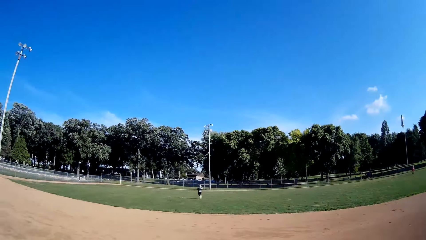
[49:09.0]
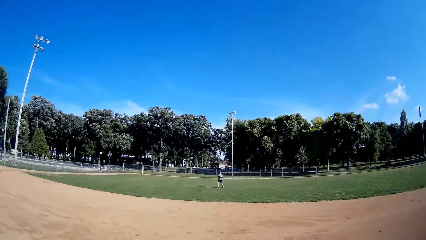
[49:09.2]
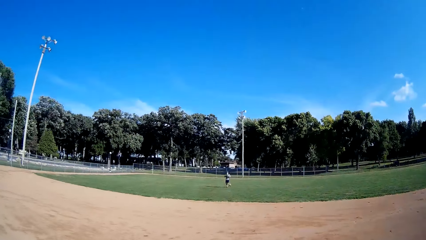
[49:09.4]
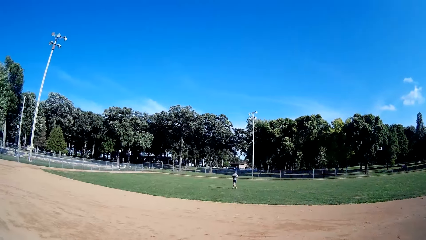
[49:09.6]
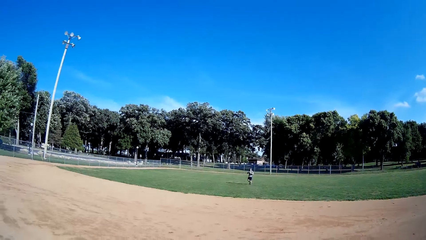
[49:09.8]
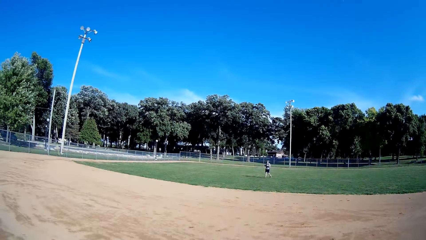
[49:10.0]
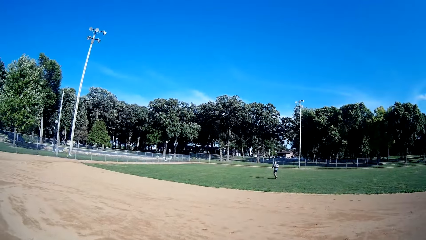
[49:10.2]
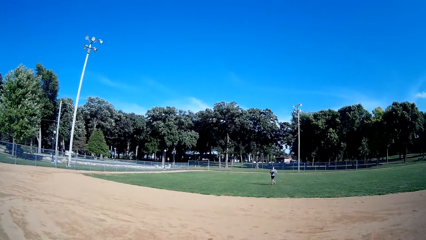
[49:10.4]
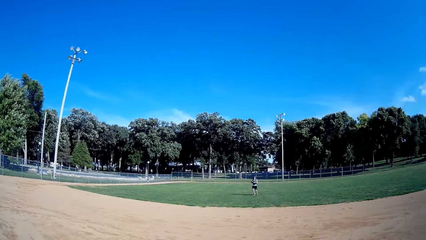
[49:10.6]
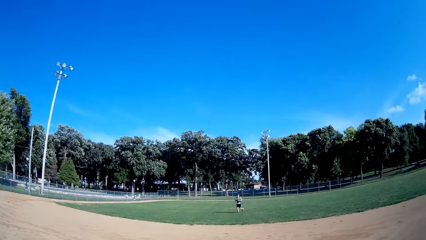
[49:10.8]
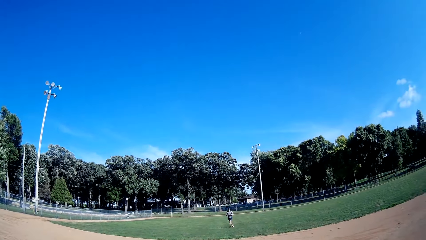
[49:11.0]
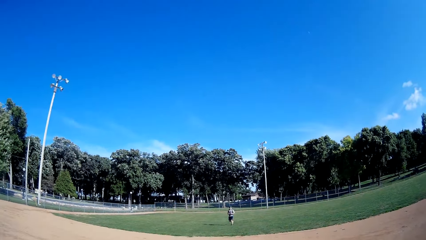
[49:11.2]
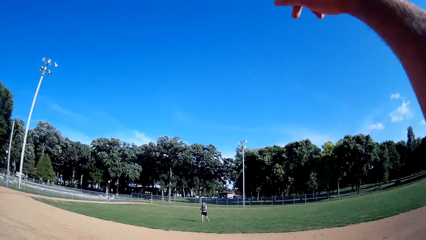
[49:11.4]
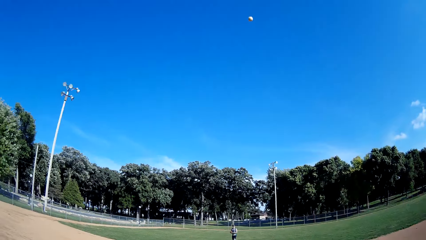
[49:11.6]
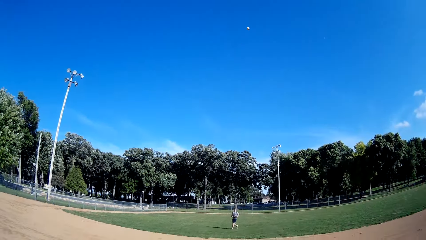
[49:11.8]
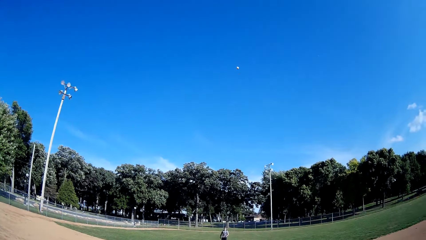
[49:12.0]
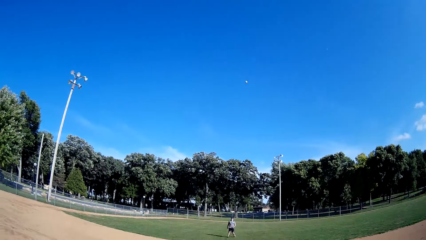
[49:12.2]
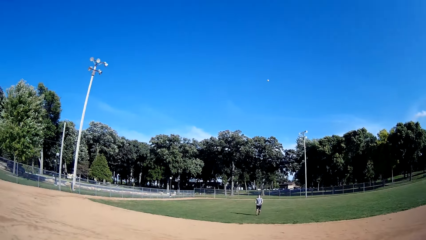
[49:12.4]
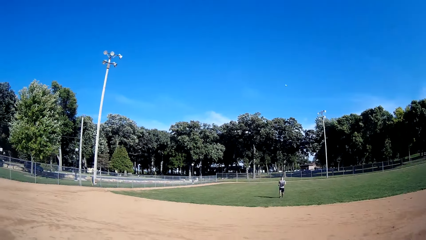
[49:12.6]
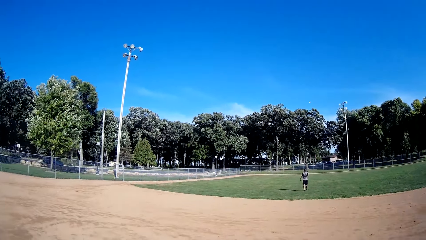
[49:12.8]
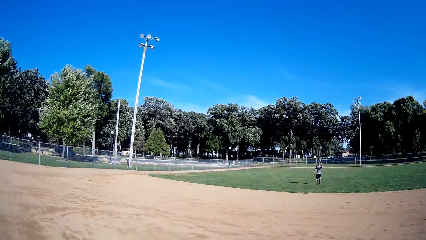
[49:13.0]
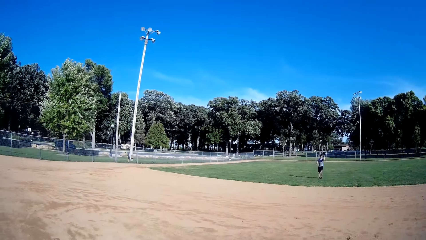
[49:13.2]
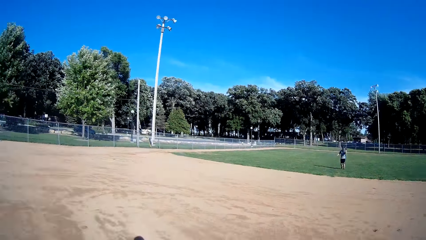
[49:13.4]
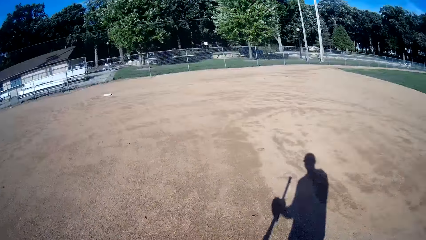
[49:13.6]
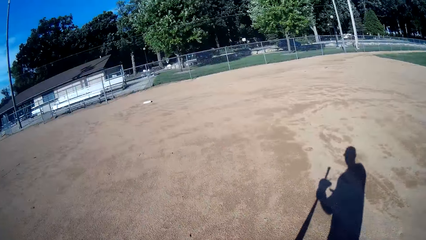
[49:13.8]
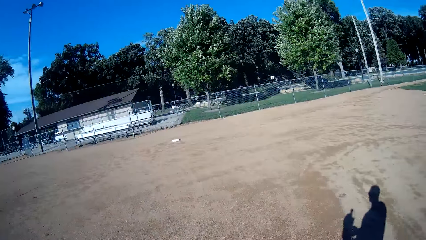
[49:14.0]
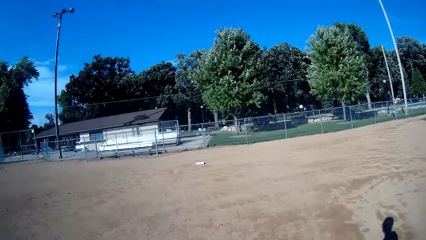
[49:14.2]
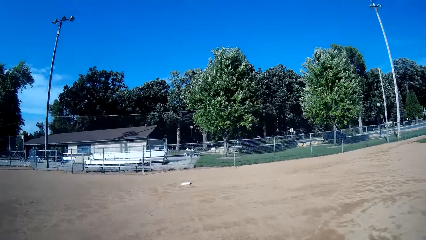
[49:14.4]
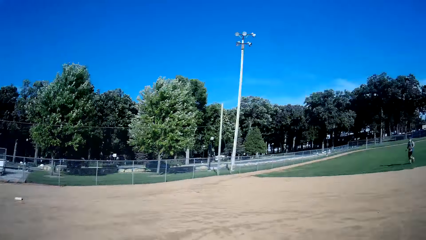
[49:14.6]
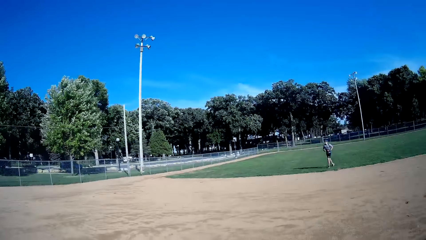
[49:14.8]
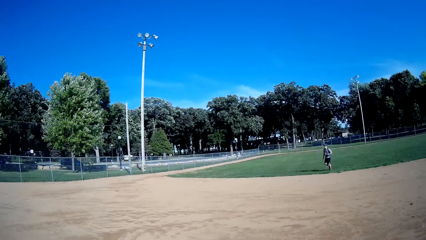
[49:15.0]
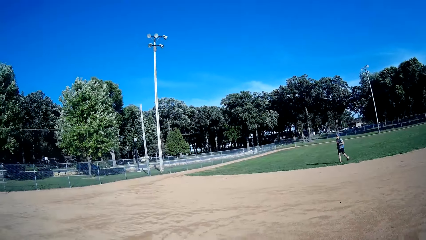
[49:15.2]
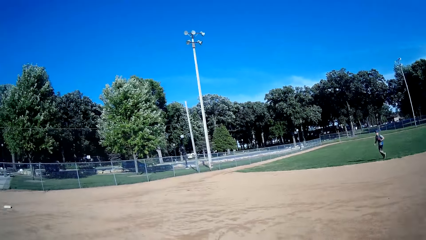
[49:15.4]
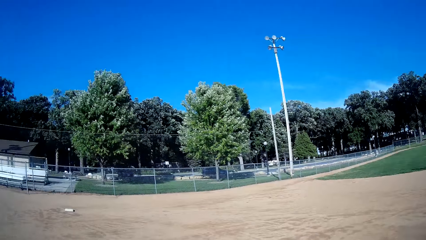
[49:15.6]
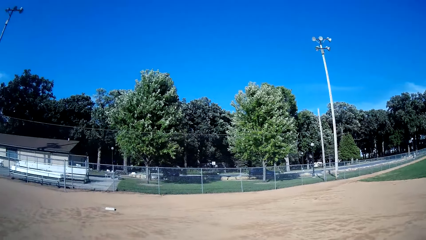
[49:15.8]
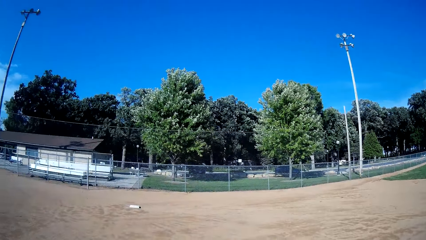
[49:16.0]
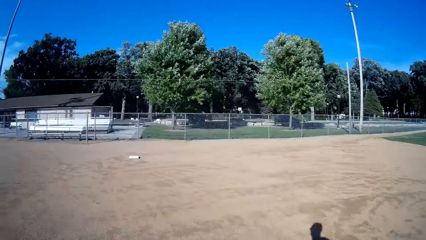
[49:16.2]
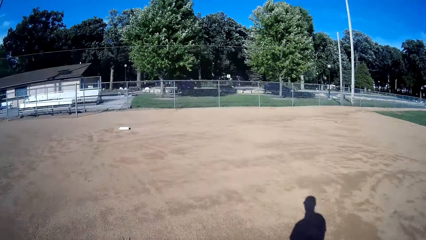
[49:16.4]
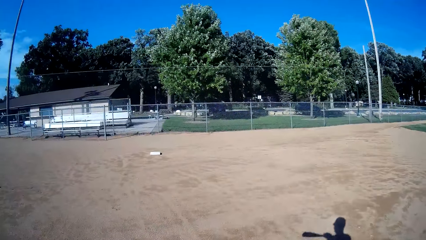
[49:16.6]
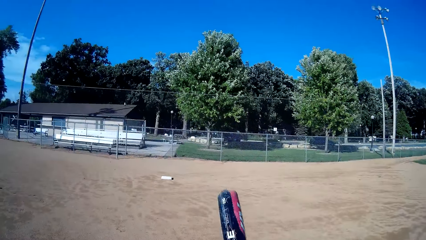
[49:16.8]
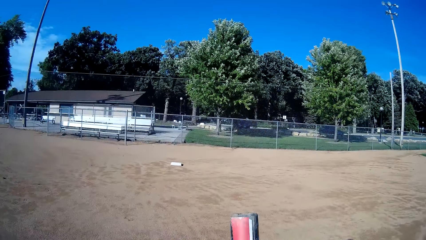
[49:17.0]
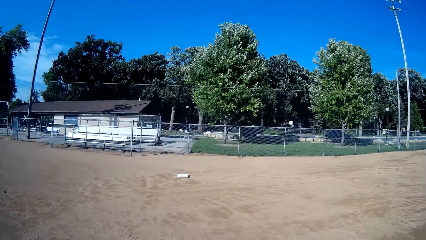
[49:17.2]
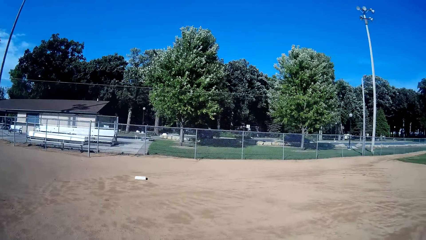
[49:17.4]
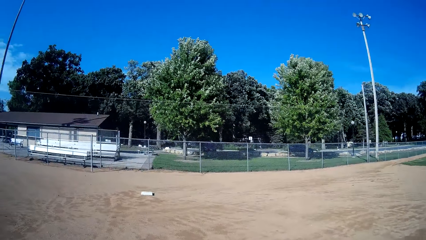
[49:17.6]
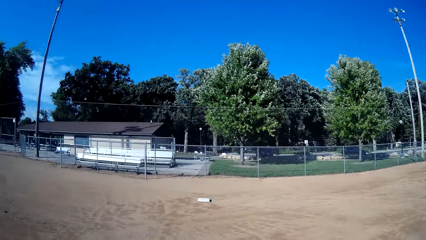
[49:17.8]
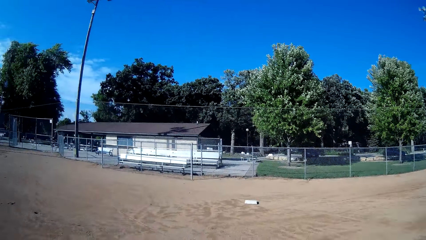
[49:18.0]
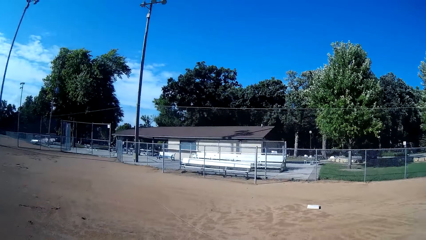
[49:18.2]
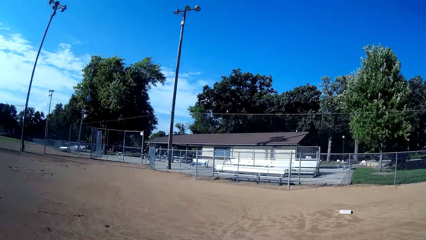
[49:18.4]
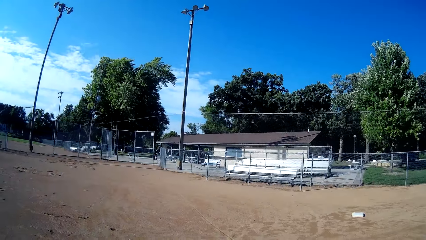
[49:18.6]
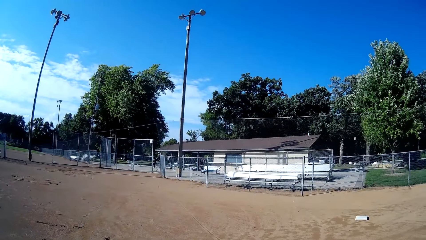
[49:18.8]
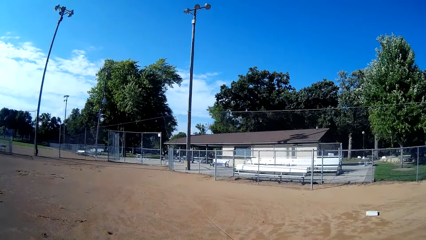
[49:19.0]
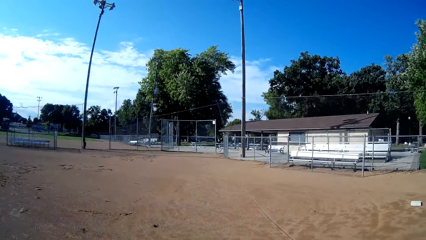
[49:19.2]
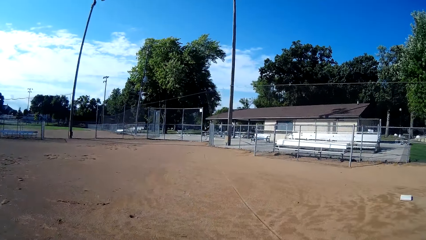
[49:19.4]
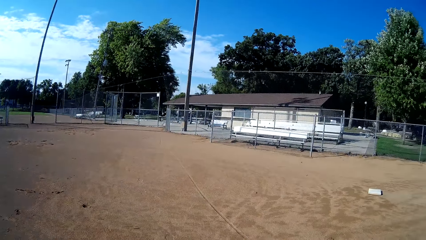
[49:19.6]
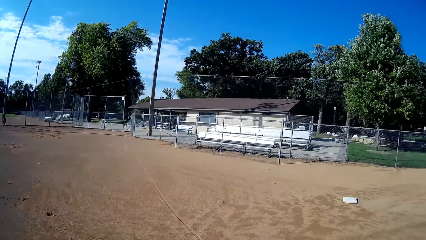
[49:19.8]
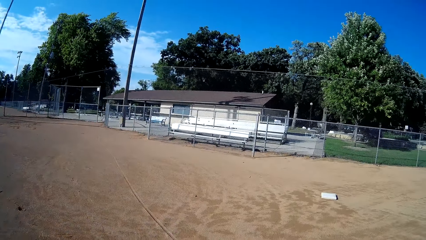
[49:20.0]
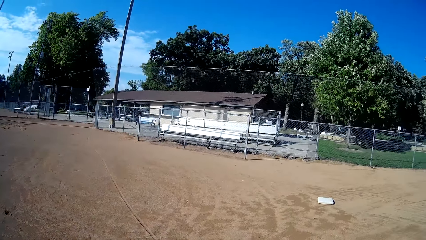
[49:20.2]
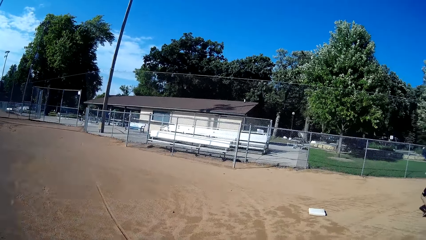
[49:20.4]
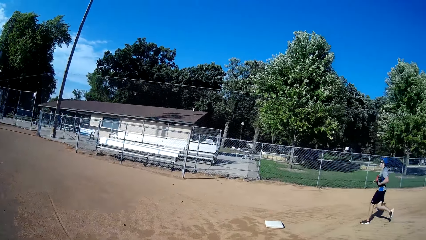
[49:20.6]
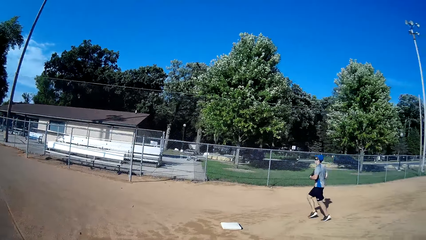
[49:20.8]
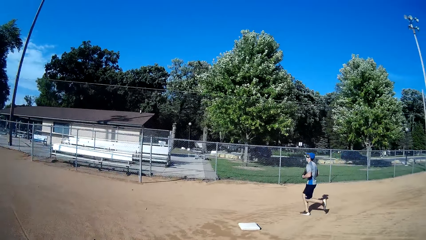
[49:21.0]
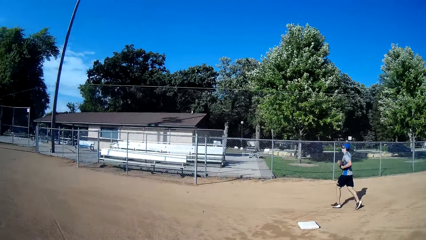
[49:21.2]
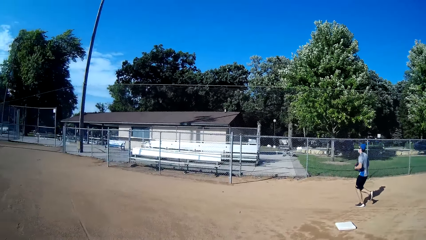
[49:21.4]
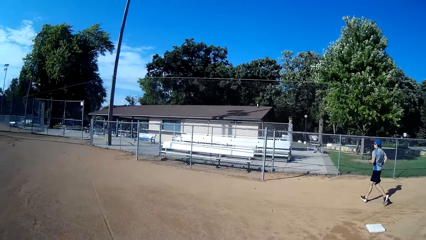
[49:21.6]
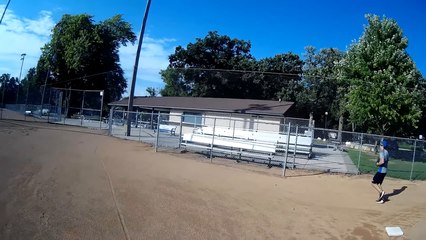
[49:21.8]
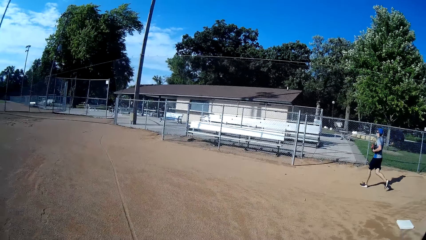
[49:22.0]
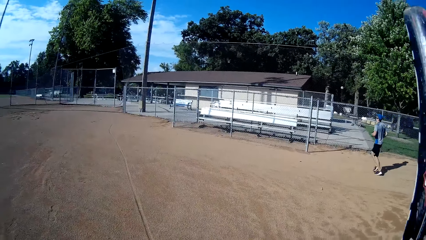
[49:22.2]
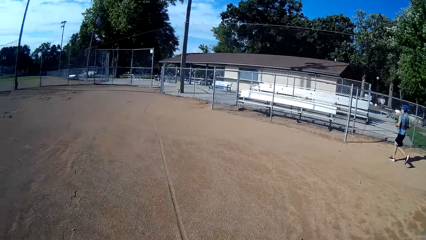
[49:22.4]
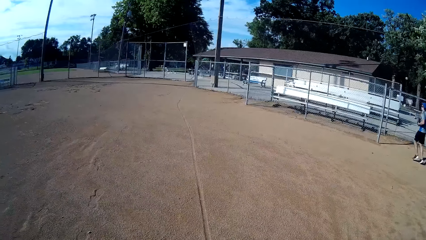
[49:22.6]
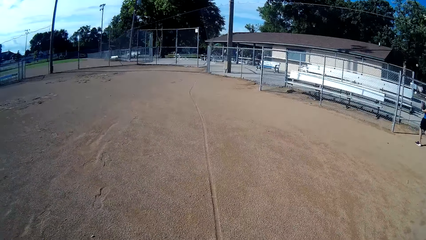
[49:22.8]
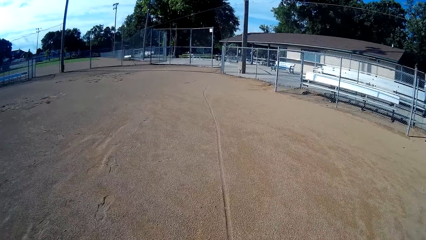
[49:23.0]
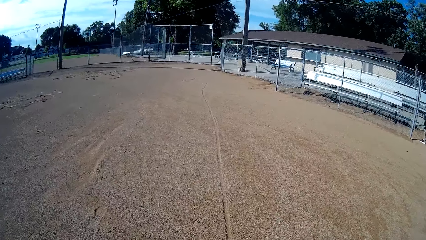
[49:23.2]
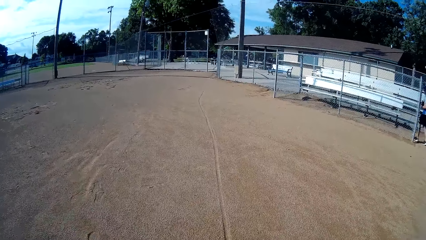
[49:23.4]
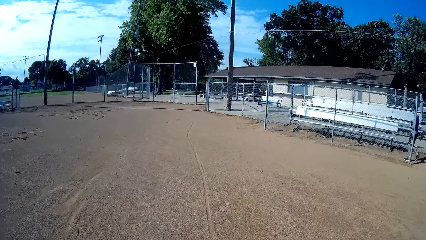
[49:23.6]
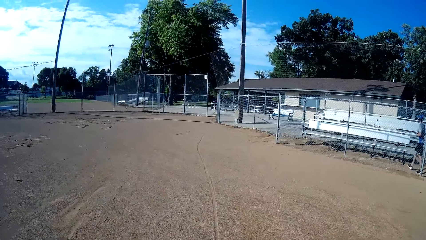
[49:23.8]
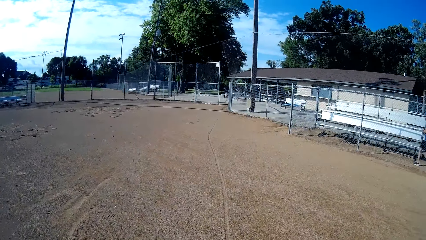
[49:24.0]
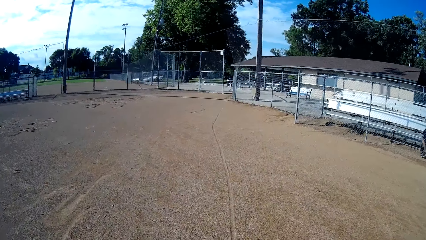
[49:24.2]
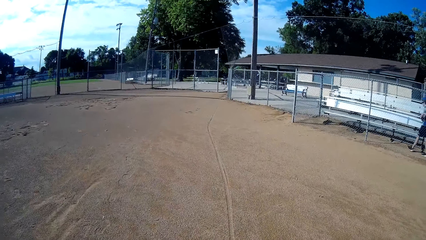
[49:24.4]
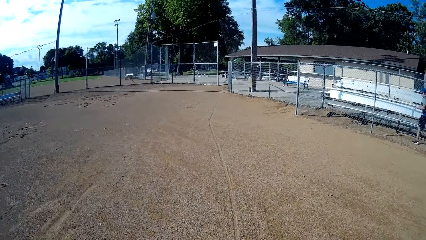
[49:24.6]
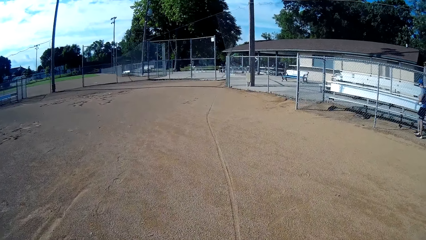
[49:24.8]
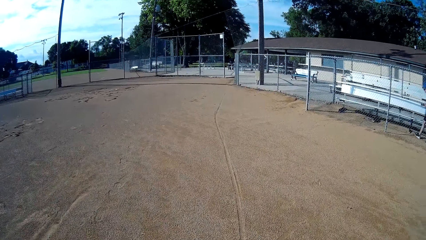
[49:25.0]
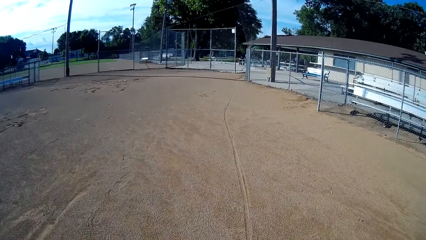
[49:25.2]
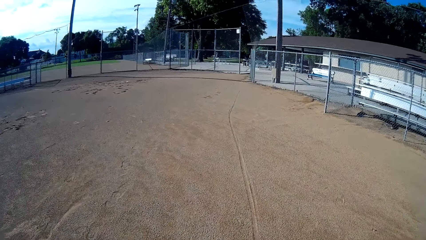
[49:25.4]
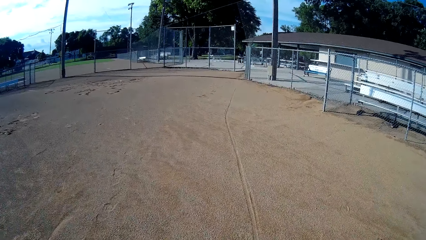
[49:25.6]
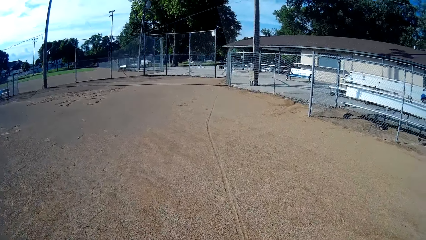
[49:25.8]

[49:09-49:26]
The camera wearer throws the ball to the man. The man catches the baseball. The camera wearer walks towards the baseball field fence and looks at the man again. Someone walks towards the baseball field fence. The camera wearer flips the baseball bat again. He looks slightly to his left in the direction of a house. He walks around the field. The man runs around the field. The man picks up his phone from a bench.
